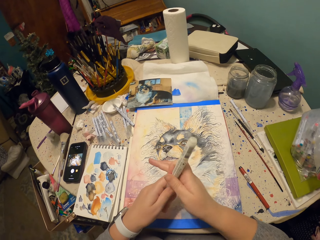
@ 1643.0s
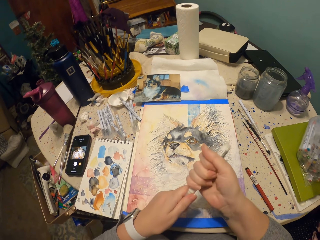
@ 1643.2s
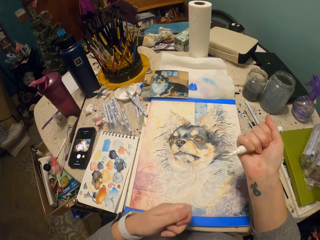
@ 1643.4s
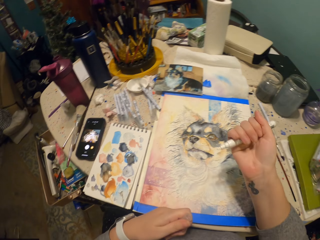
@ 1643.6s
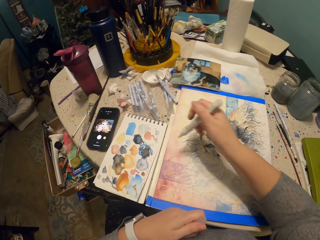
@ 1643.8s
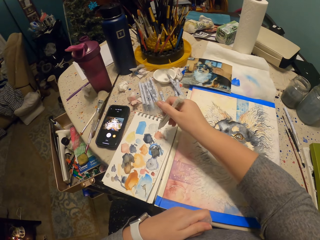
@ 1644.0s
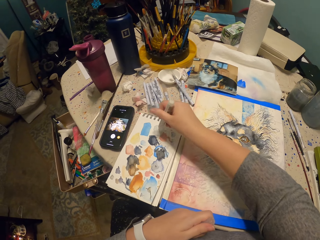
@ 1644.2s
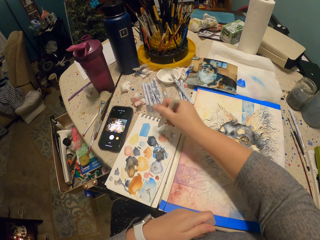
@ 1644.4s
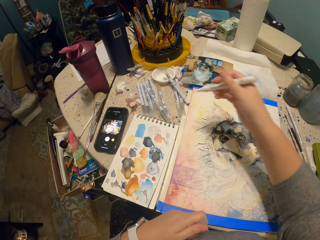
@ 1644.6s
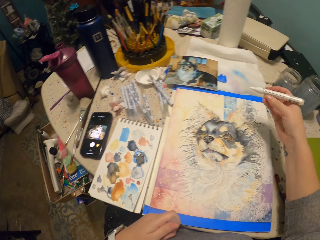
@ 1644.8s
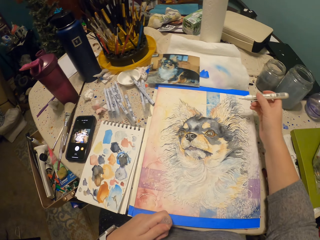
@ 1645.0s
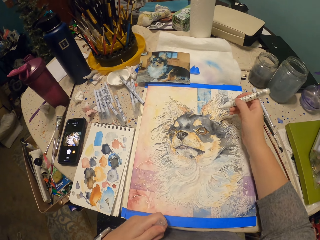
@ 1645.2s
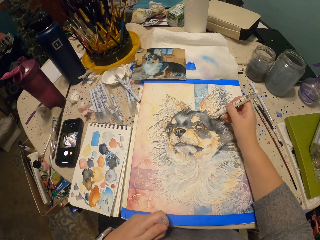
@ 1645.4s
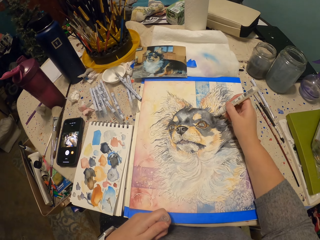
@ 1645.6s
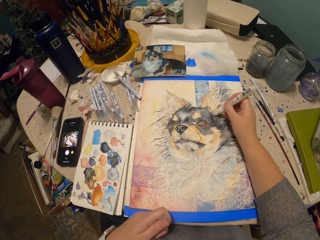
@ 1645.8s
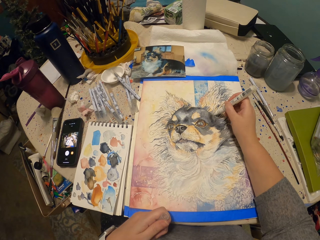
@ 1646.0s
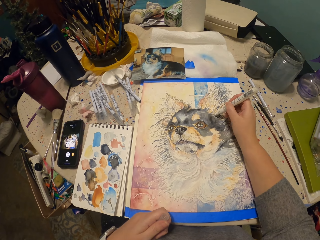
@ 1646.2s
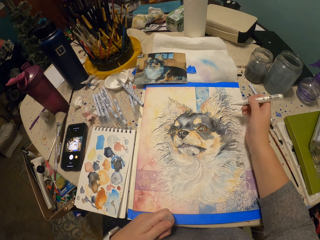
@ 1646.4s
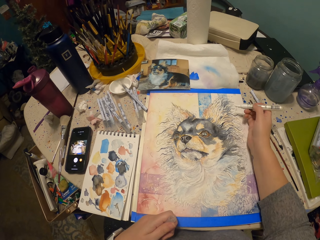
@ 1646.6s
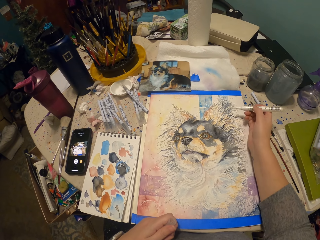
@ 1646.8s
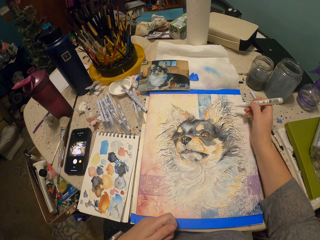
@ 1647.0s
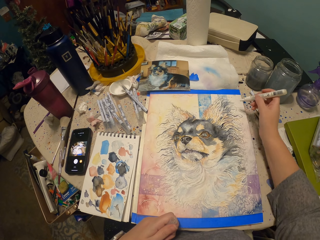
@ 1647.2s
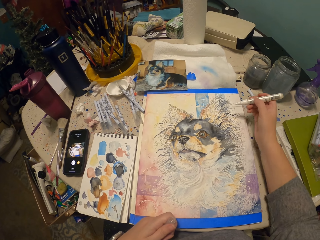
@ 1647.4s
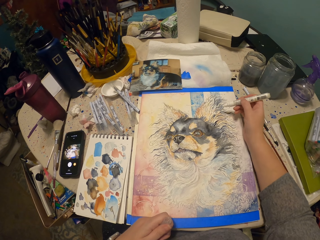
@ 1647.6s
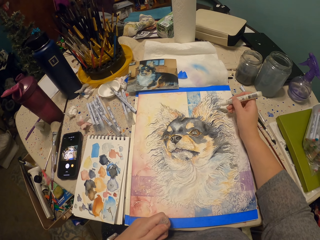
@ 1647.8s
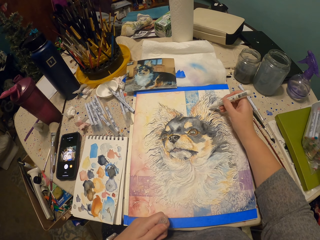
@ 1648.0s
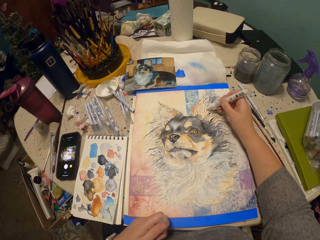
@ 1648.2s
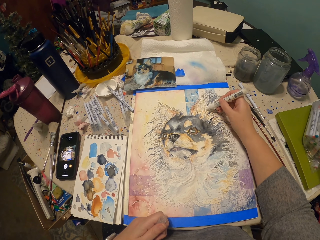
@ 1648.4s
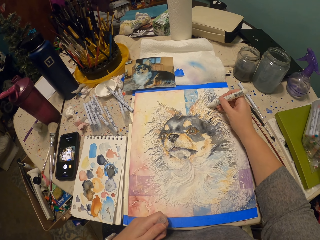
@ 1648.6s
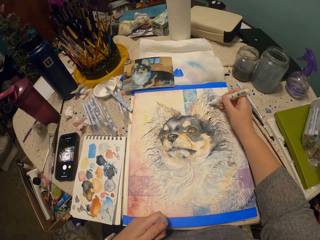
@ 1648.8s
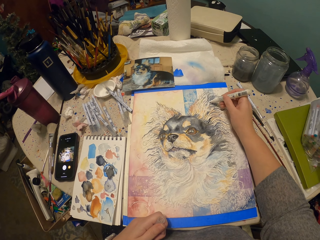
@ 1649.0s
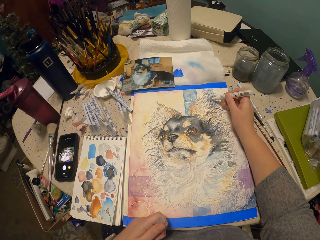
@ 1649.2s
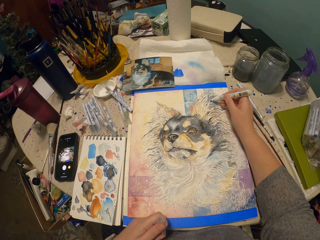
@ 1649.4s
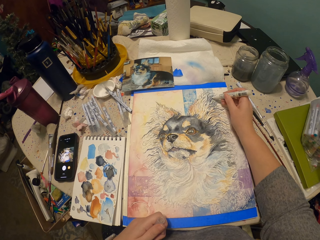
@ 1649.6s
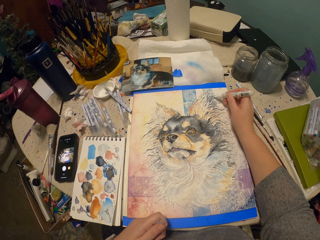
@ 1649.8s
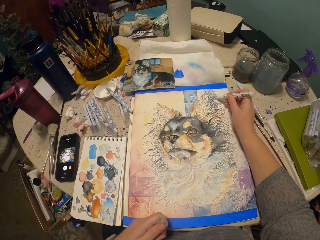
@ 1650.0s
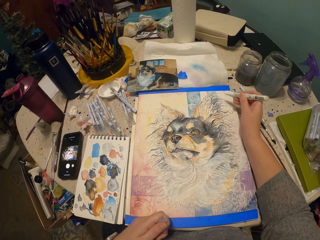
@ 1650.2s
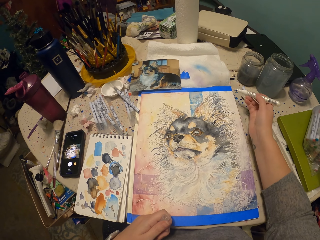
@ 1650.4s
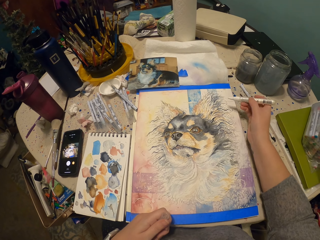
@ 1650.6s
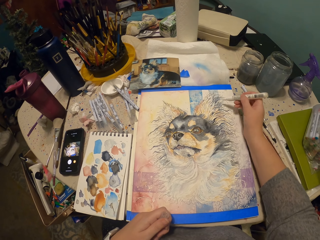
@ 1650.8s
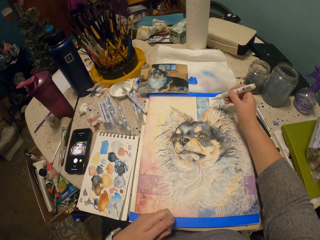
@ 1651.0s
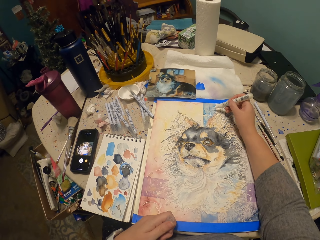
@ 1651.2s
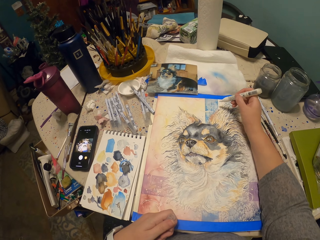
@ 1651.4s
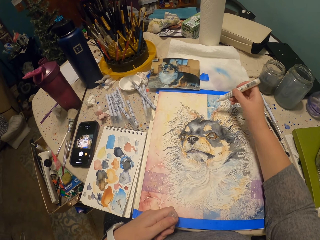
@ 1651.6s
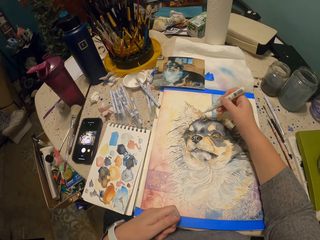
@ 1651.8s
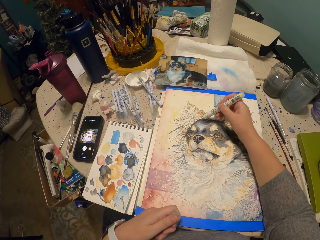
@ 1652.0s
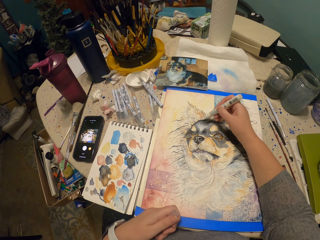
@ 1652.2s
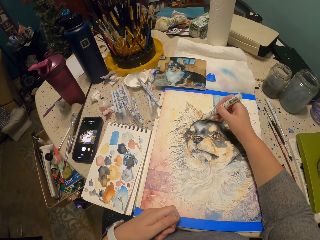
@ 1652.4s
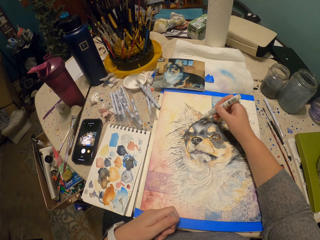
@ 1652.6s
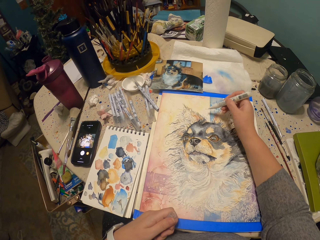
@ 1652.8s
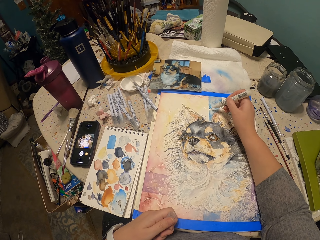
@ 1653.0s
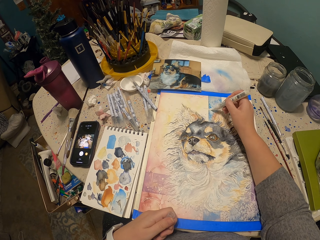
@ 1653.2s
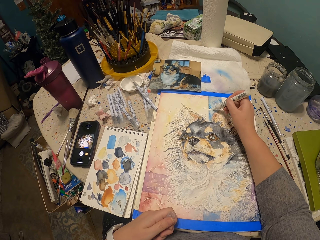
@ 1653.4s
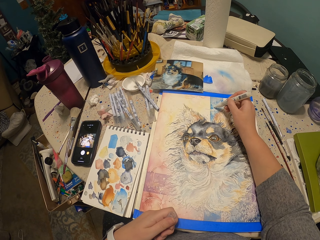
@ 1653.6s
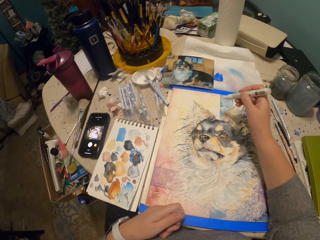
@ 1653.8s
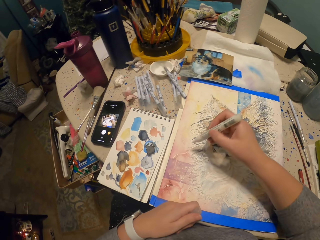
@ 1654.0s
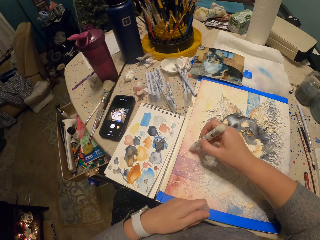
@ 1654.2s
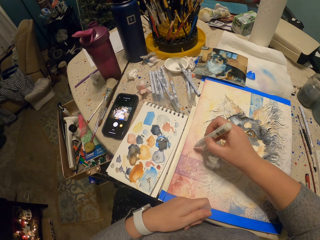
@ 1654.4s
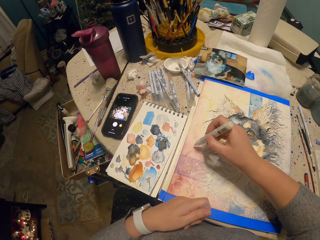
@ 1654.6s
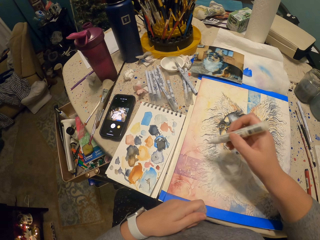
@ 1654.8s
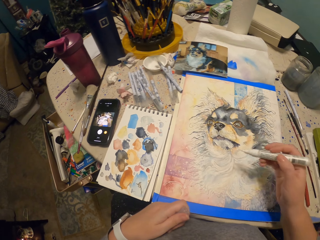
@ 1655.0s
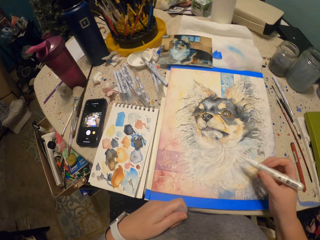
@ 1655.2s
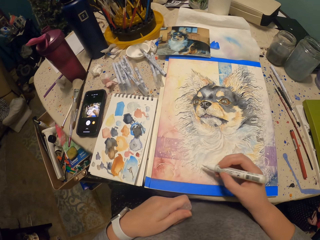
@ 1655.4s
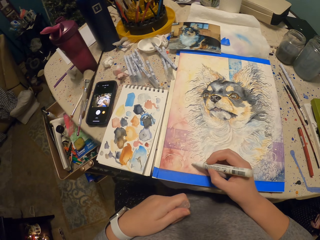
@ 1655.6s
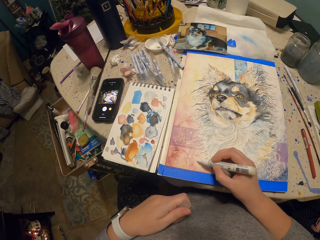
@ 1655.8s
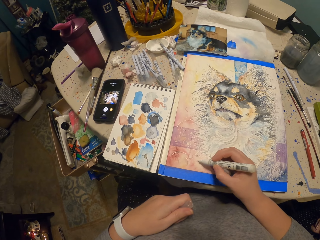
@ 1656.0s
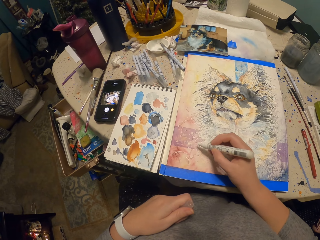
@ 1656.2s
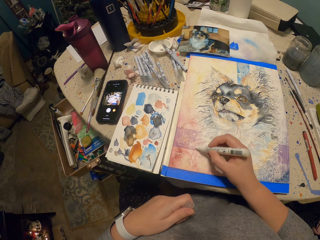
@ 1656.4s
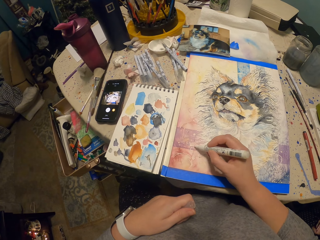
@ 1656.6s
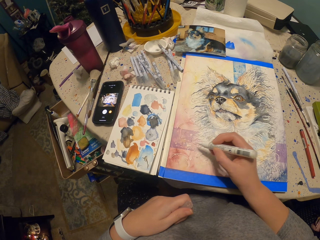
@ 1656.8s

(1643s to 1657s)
The camera wearer opens the lid of the marker with her left hand. She gets some paint with the marker on her right hand. She colors the drawing with the marker in her right hand. She gets some paint with the marker on her right hand. She colors the drawing with the marker in her right hand. She gets some paint with the marker on her right hand.

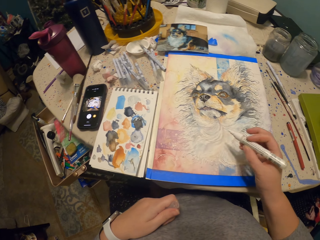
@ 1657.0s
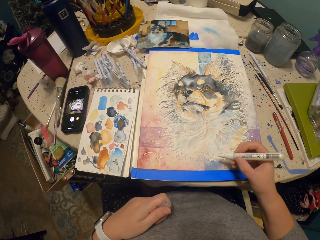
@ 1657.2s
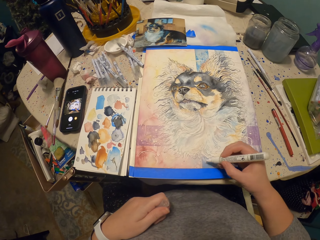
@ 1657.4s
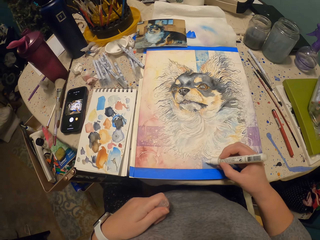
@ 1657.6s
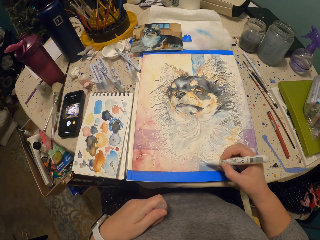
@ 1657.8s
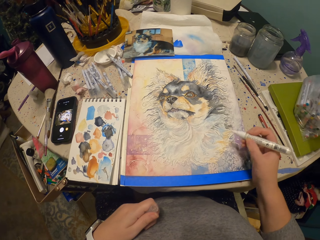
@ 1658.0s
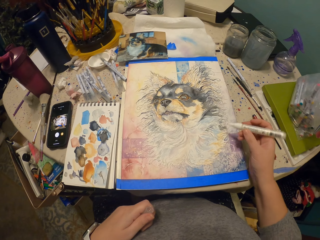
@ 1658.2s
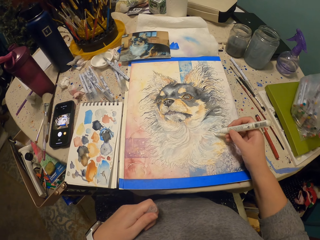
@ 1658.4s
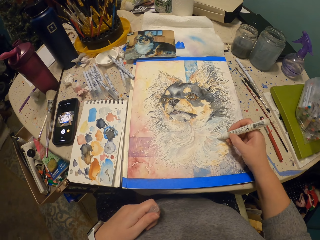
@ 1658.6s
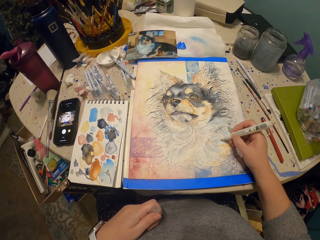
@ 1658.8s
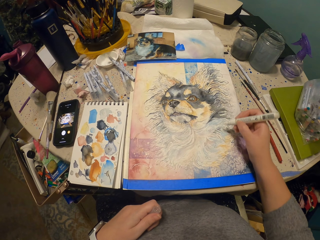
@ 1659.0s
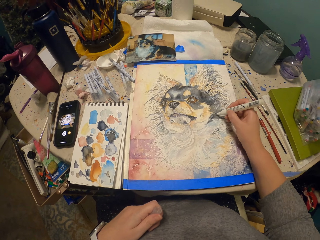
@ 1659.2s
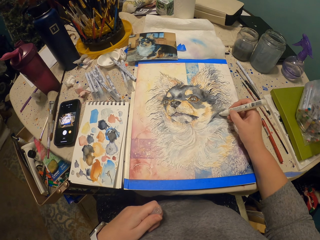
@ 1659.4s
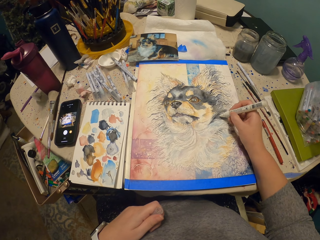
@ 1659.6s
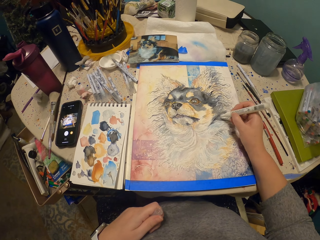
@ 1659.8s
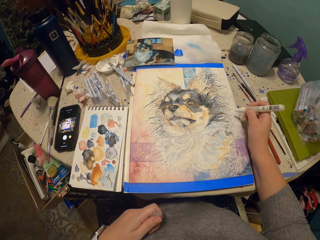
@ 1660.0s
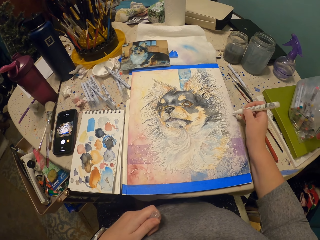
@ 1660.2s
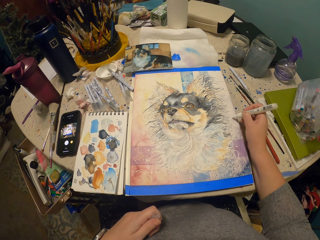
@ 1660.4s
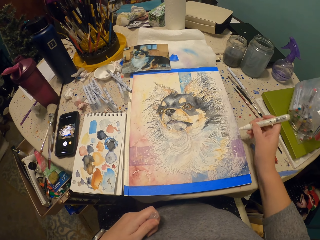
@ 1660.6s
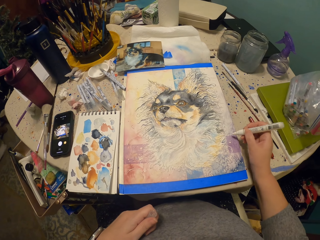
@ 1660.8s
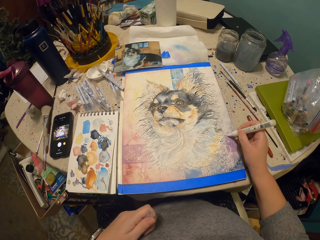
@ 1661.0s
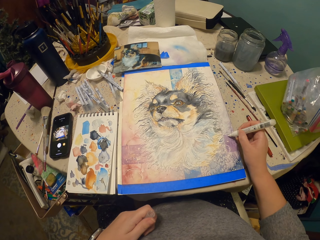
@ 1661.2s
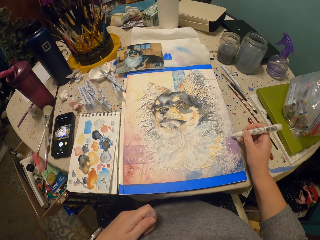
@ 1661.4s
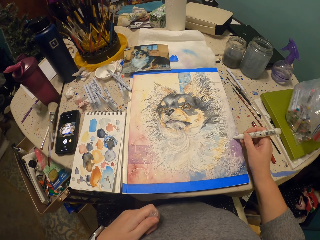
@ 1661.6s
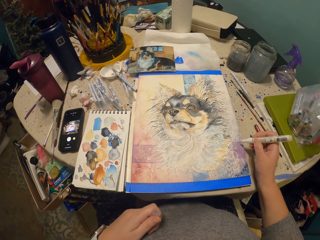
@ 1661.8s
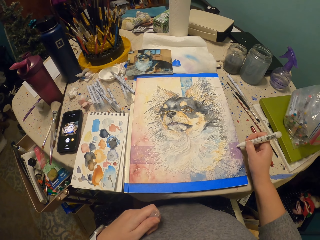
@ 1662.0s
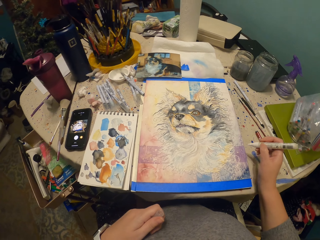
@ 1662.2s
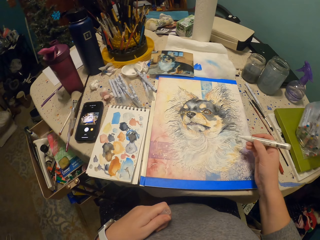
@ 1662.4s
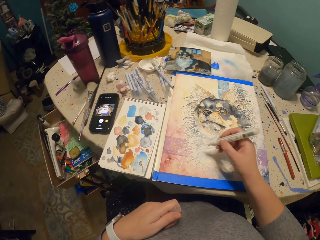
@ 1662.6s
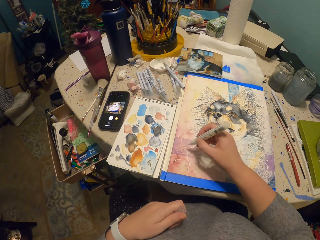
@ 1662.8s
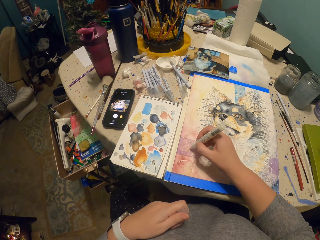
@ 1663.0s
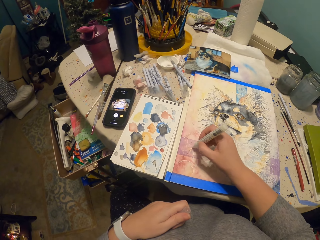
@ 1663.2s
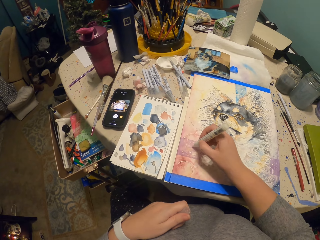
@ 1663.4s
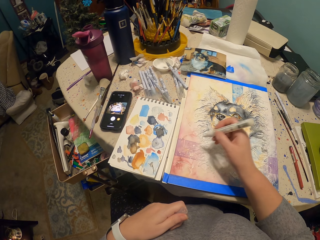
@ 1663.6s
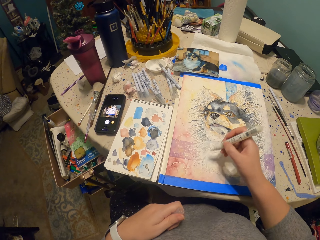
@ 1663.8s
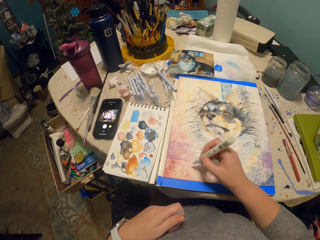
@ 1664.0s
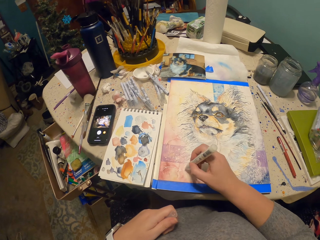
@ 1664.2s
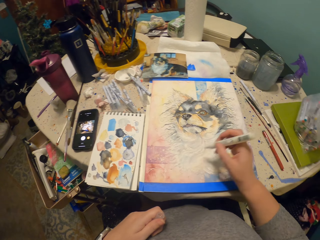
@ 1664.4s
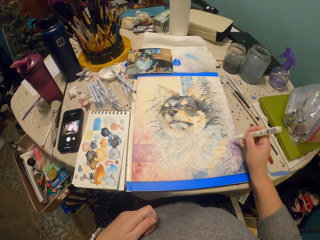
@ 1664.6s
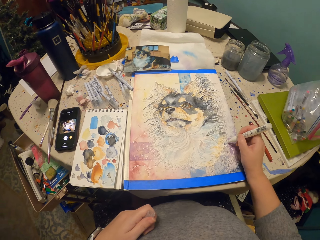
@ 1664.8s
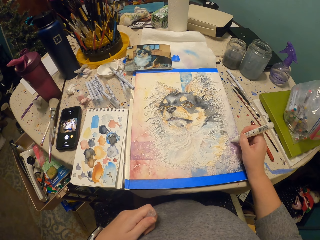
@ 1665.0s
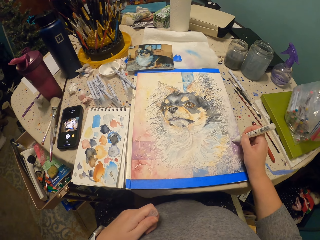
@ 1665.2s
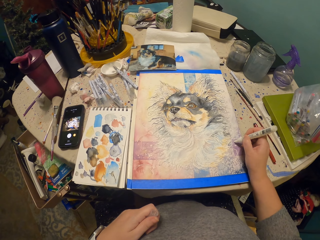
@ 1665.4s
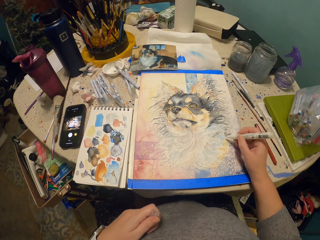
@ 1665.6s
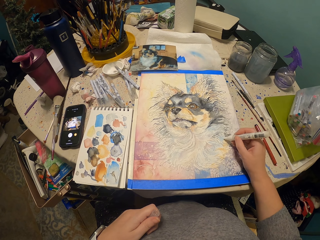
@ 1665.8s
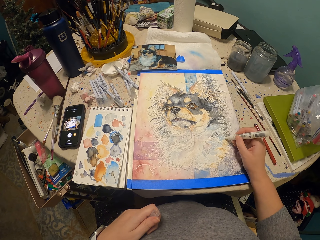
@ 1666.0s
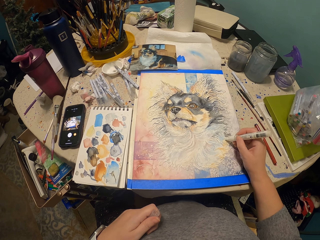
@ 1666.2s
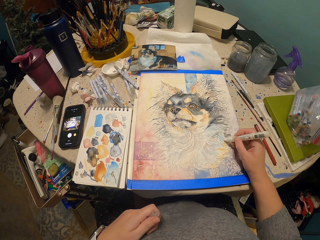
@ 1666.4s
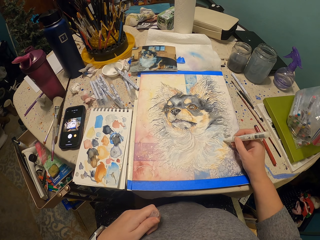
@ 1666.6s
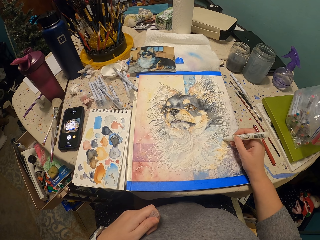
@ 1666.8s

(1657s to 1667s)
The camera wearer colors the drawing with a marker in her right hand. She gets some paint with the marker on her right hand.
